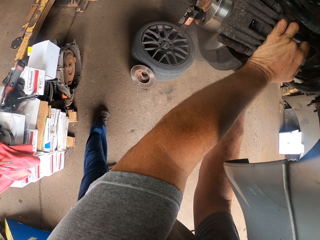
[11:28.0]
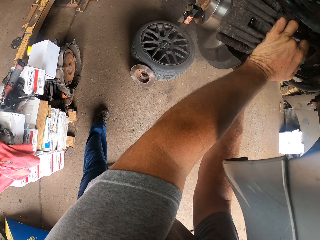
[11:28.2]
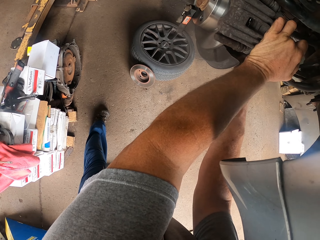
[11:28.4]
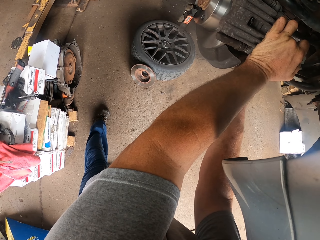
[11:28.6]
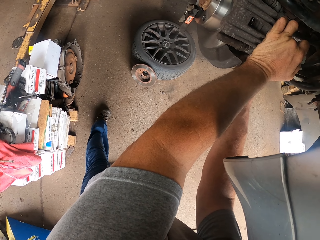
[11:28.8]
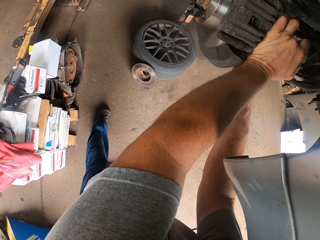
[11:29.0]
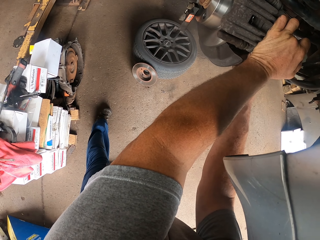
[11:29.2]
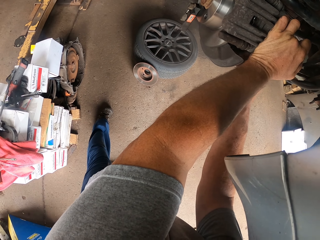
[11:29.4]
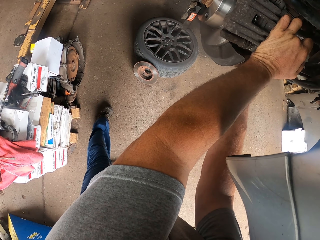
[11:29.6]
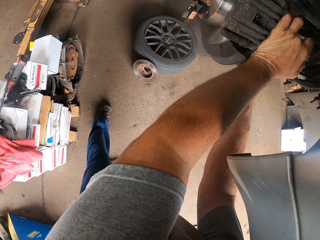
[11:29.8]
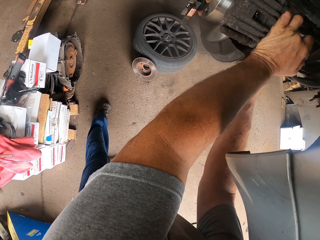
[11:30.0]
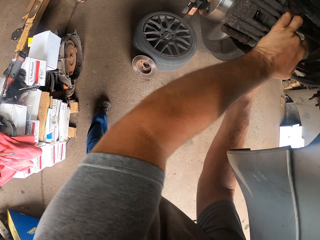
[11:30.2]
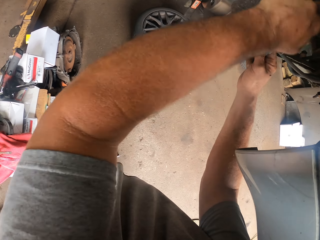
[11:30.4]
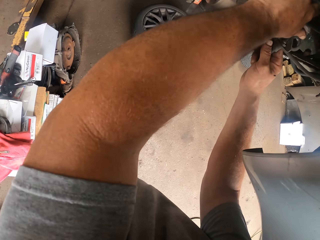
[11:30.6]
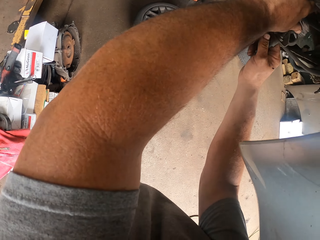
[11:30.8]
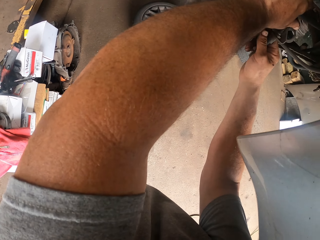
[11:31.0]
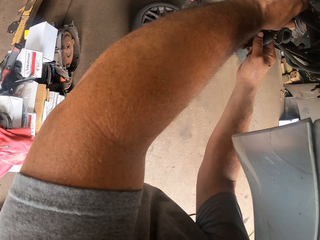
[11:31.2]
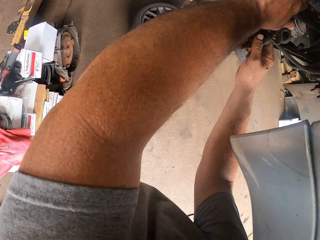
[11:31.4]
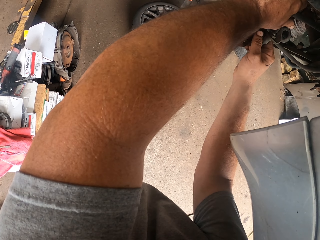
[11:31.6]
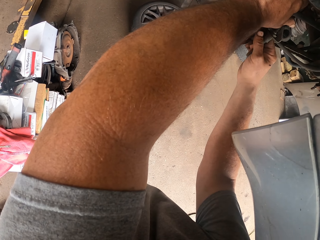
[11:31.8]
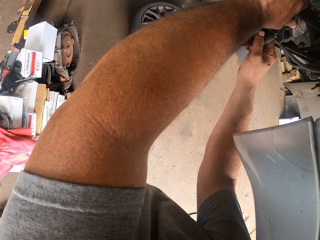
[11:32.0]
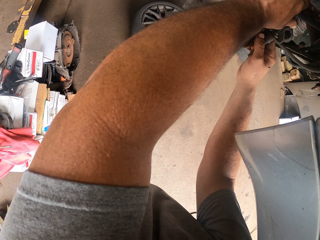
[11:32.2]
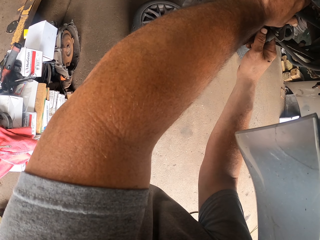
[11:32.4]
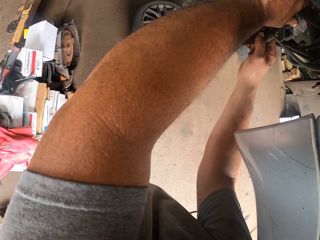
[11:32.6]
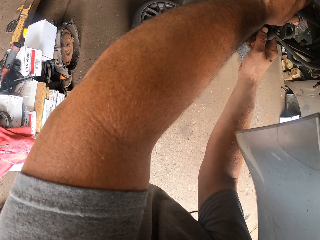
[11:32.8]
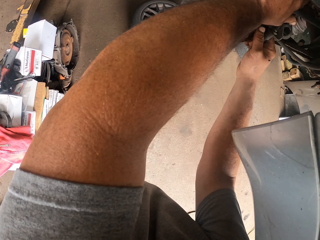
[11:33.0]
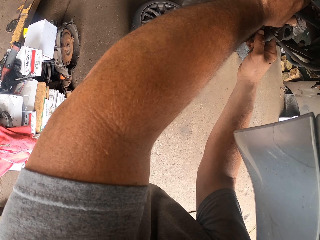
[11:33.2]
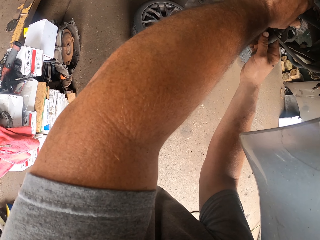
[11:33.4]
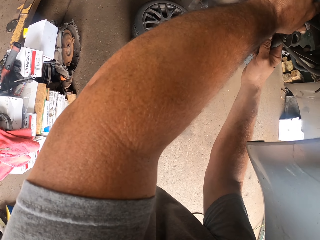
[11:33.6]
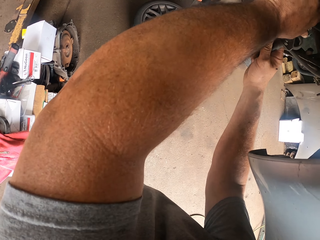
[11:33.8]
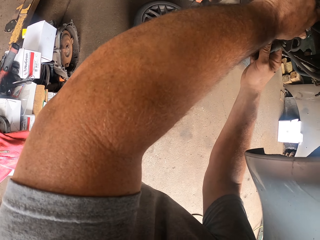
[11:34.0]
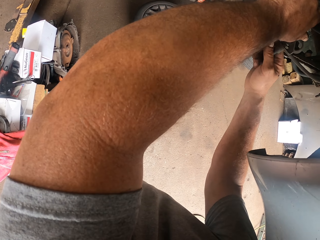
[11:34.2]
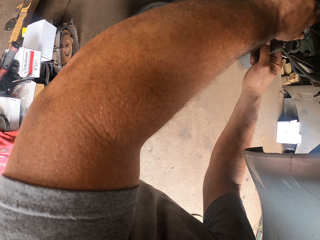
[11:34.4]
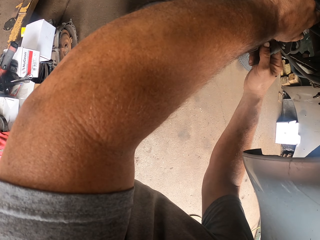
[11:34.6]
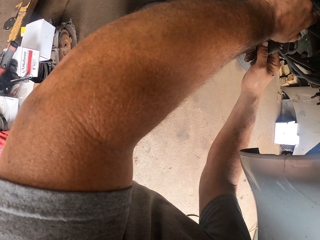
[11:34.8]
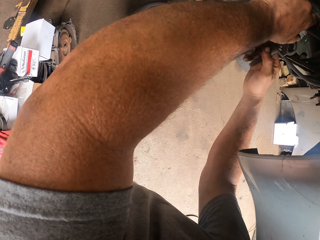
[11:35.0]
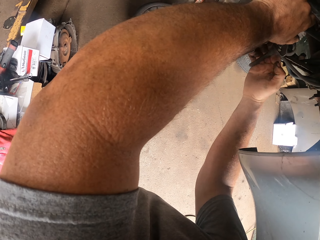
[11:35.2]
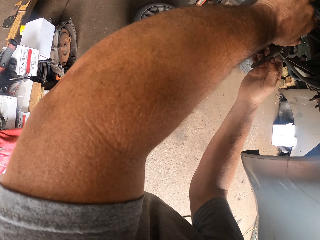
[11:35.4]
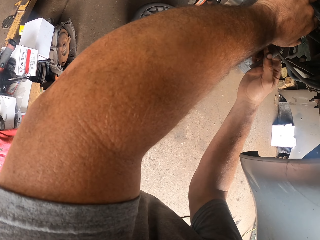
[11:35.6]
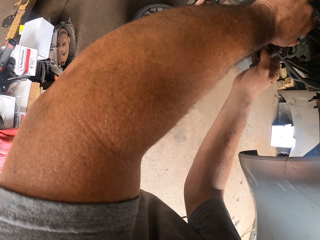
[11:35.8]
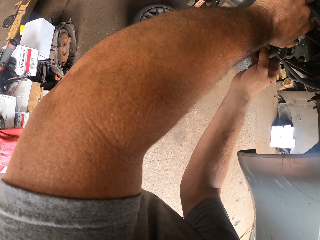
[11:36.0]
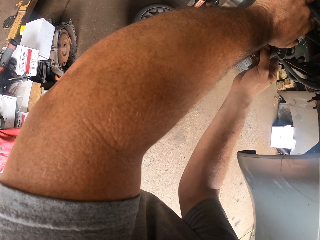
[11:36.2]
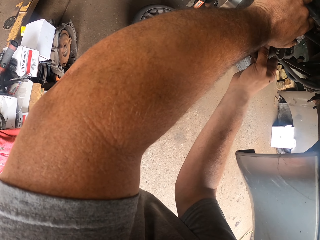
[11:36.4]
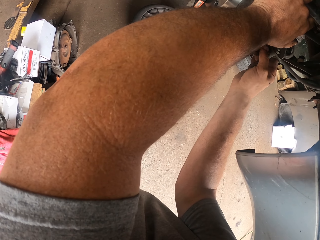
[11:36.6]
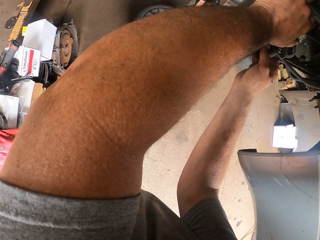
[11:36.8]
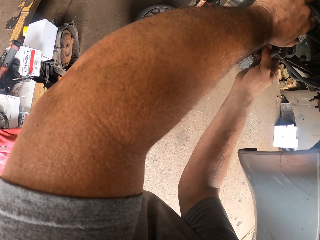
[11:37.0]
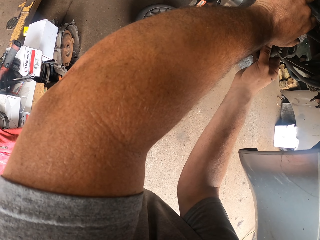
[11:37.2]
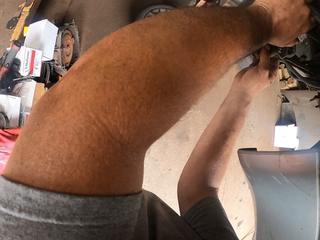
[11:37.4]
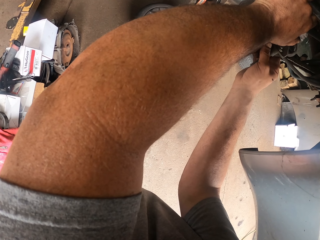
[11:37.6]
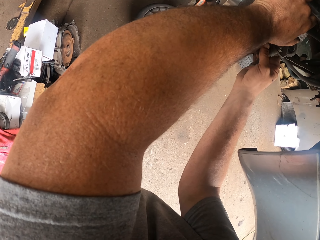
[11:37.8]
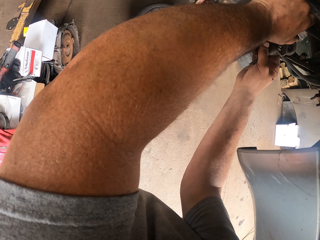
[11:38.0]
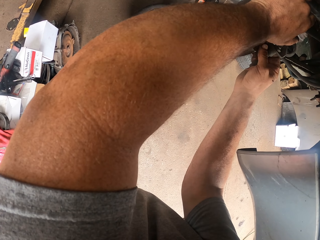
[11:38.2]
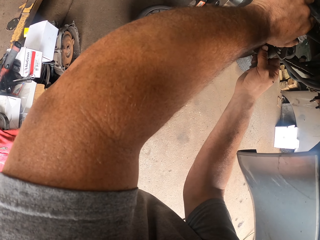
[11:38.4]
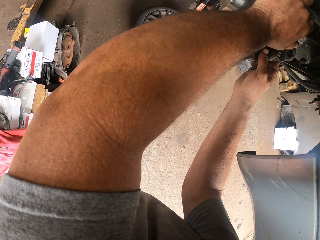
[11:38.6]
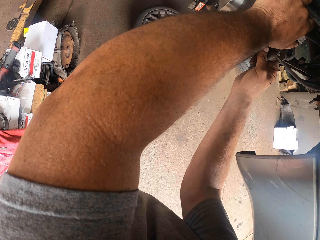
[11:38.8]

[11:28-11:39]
The camera wearer moves a hand. They tighten a bolt.

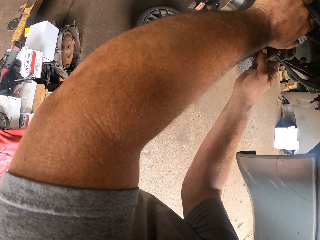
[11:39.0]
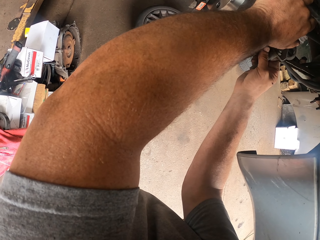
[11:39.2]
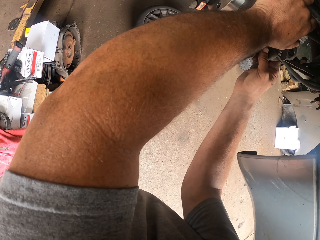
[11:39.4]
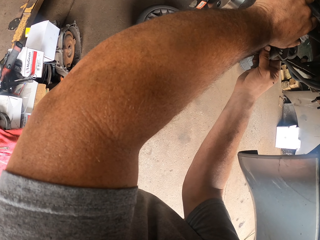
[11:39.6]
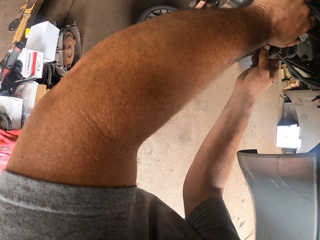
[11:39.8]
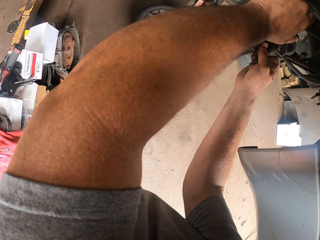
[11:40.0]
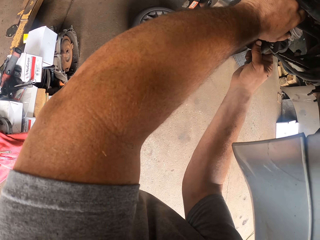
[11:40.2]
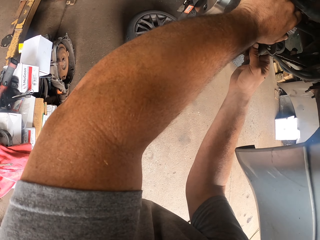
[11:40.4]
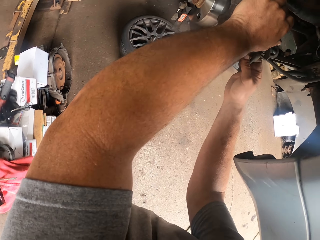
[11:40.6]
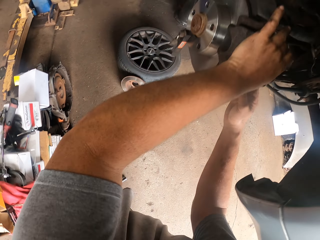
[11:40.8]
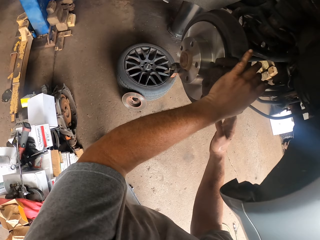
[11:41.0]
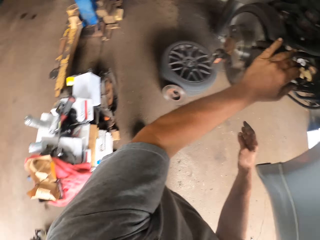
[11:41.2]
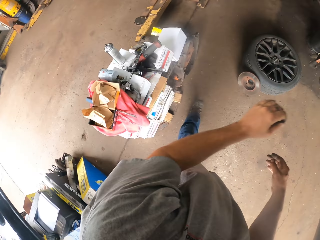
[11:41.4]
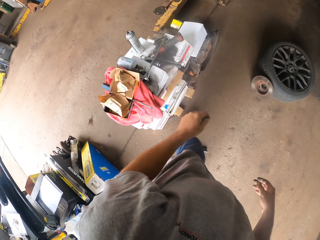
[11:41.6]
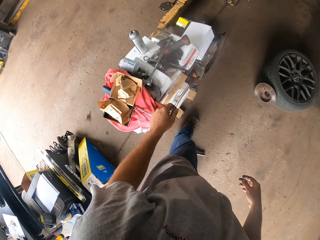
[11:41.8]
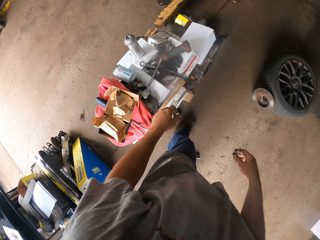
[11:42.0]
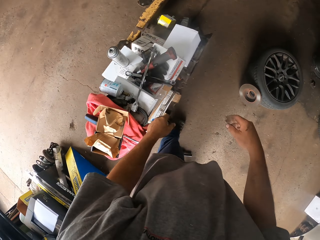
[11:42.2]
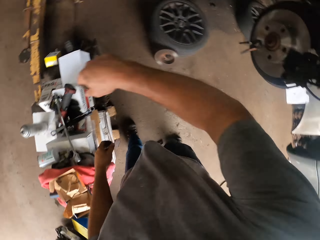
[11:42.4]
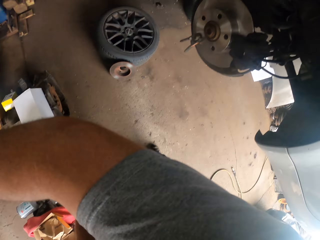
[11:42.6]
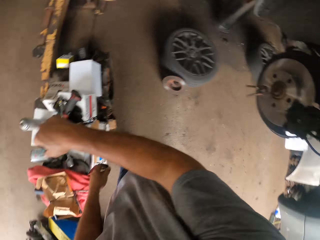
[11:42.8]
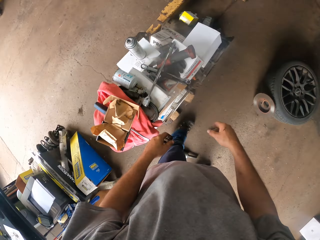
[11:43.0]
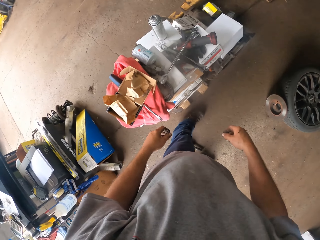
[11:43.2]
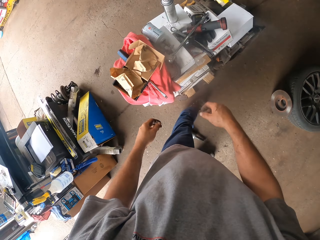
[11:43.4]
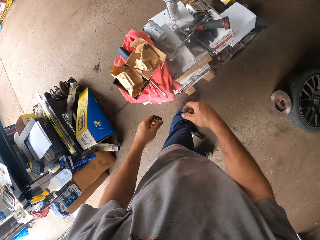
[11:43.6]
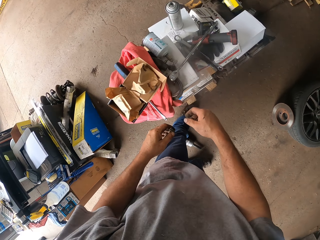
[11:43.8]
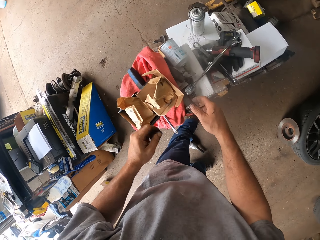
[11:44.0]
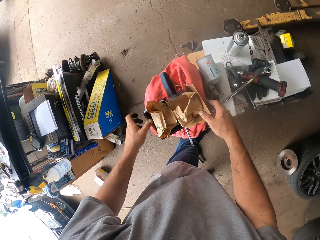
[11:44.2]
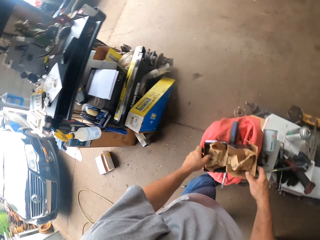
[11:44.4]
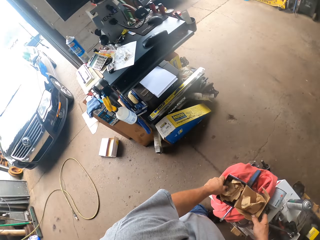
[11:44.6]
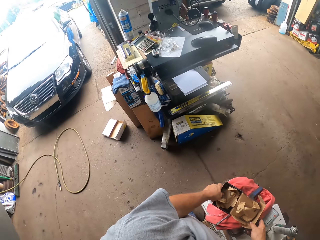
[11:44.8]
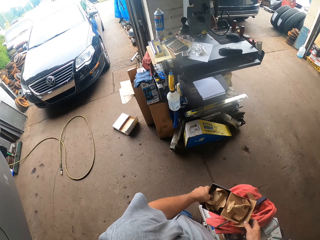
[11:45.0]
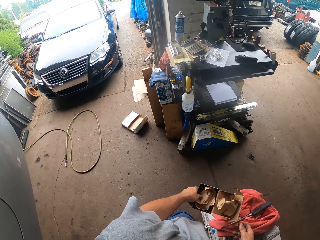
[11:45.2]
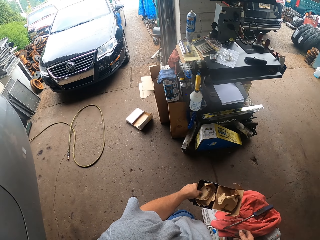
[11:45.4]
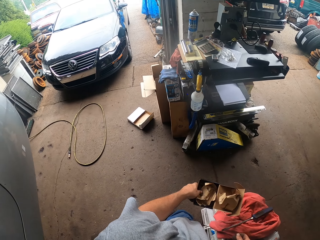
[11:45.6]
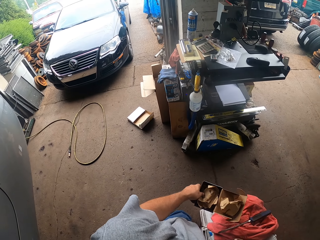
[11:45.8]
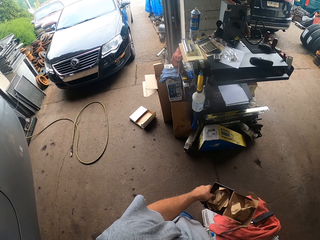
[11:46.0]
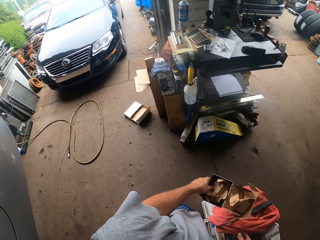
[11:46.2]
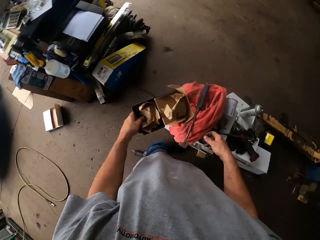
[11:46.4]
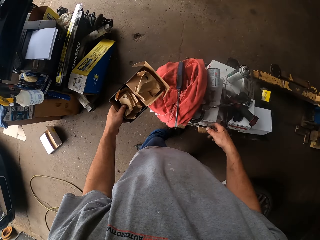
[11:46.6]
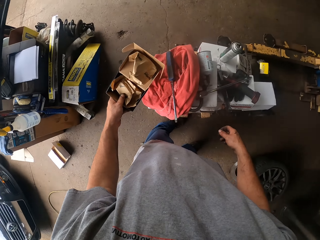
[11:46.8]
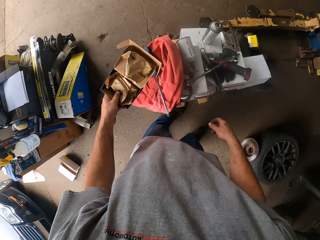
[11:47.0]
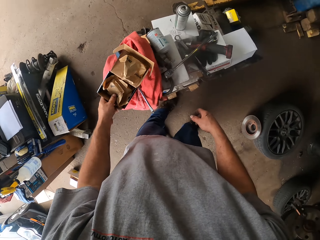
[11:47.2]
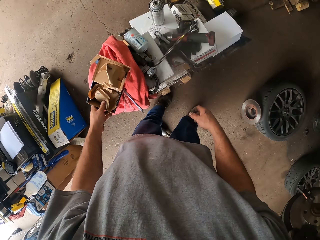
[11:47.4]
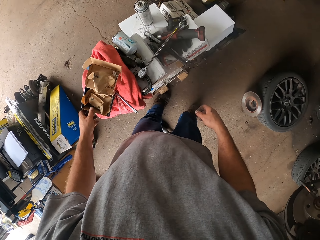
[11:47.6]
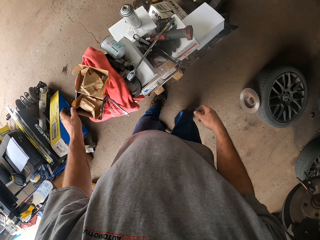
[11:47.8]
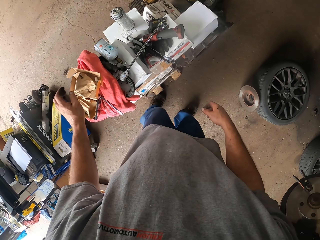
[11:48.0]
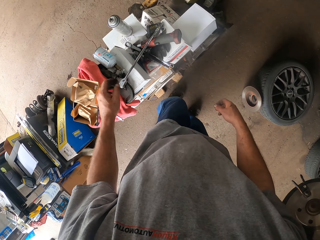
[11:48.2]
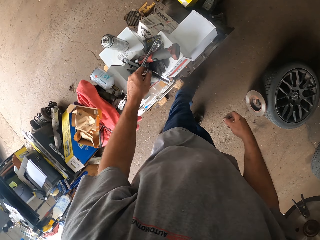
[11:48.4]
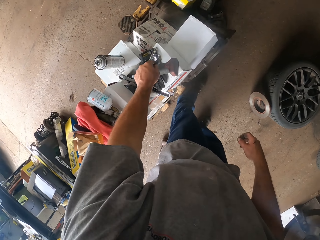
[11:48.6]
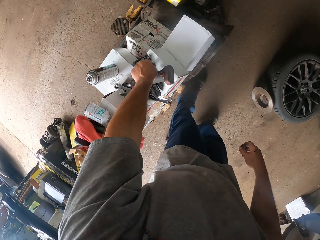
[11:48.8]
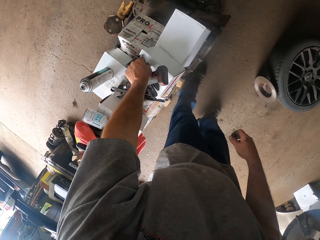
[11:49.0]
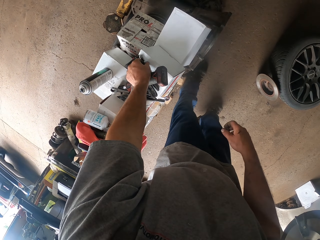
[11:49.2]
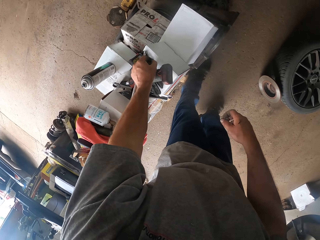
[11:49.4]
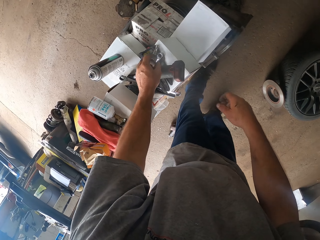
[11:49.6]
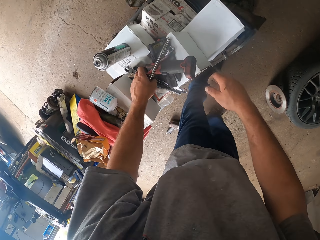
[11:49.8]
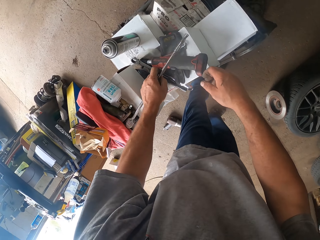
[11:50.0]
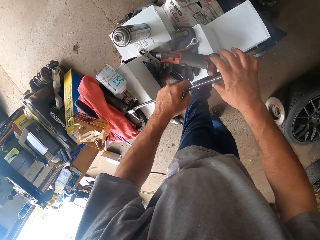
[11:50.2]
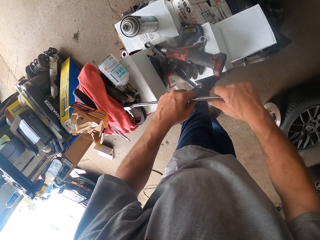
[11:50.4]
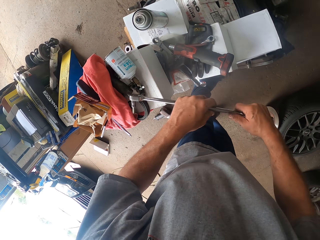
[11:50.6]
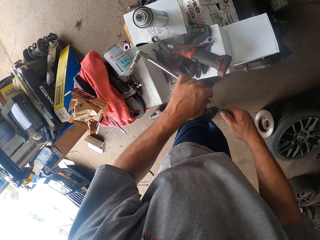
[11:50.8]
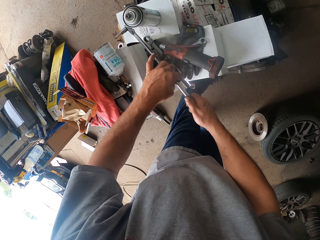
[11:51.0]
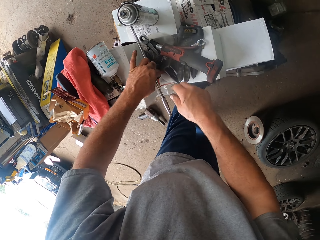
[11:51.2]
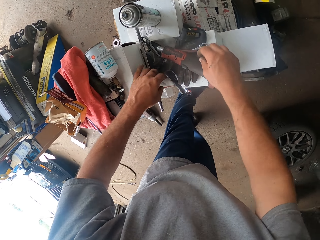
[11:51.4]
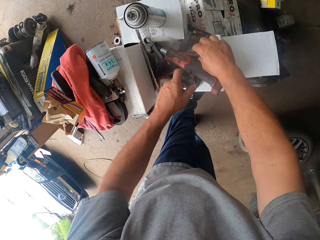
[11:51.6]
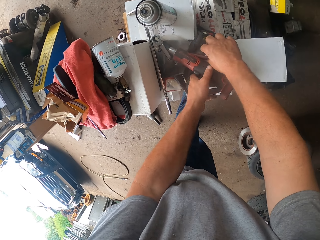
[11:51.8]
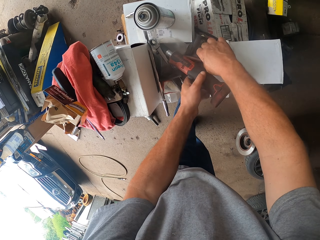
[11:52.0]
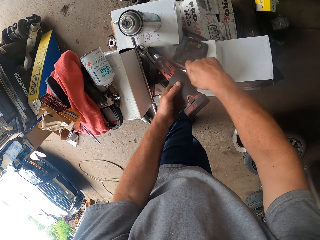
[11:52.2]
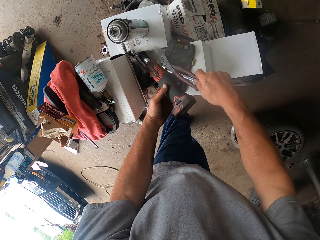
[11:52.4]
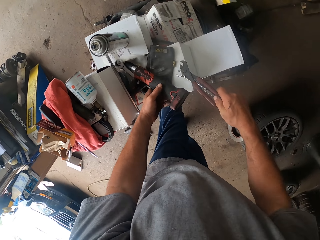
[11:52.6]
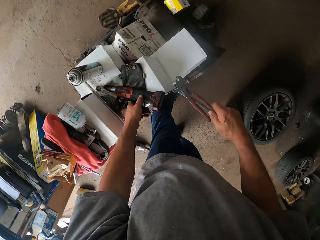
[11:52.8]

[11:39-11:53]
The camera wearer moves a hand away from something. They look around the garage. They turn left. They pick up the box. They place the box on the cloth or table. They touch the wrench. They pick up the socket wrench. They put the wrench down. They pick up the wrench and touch the wrench.
